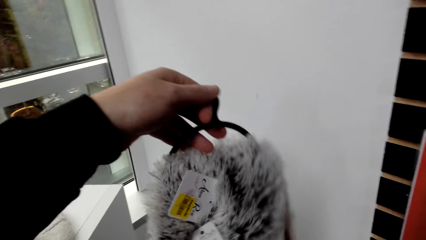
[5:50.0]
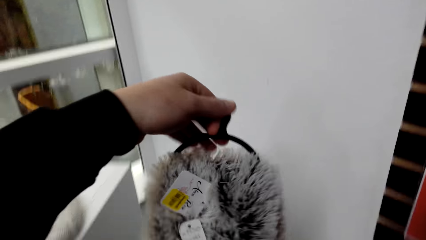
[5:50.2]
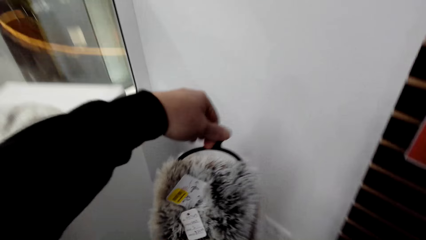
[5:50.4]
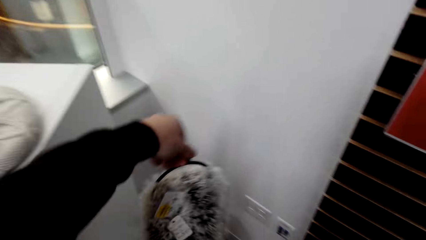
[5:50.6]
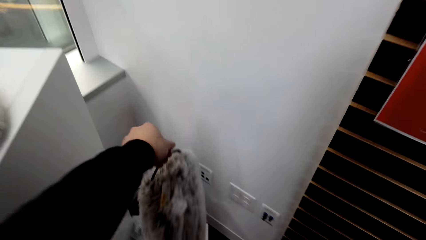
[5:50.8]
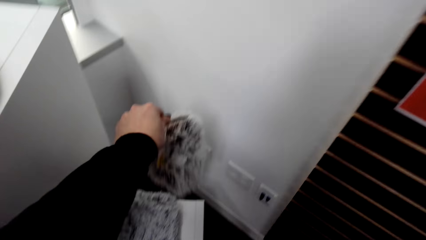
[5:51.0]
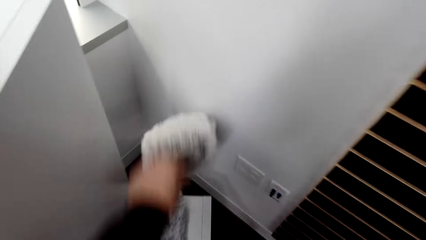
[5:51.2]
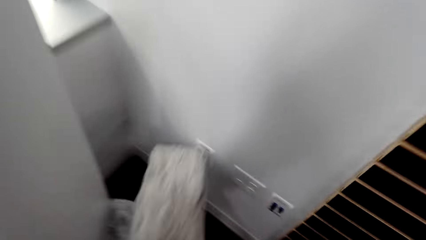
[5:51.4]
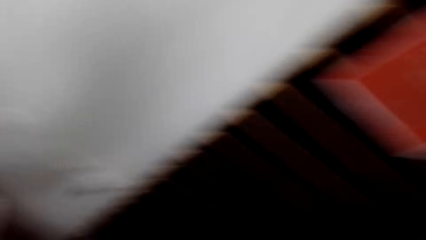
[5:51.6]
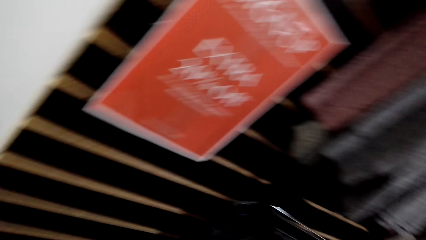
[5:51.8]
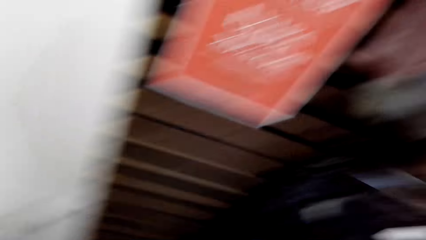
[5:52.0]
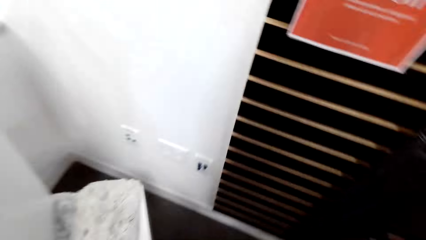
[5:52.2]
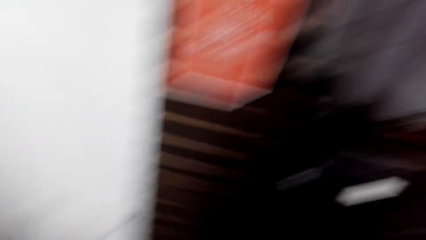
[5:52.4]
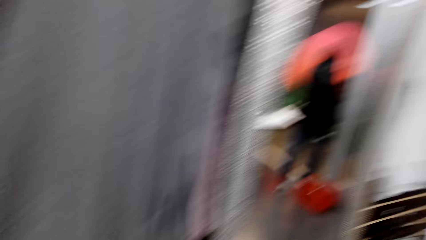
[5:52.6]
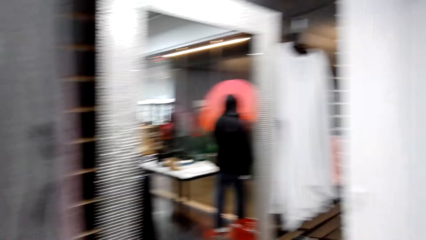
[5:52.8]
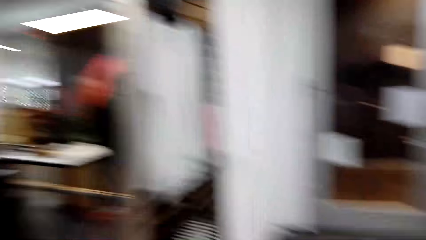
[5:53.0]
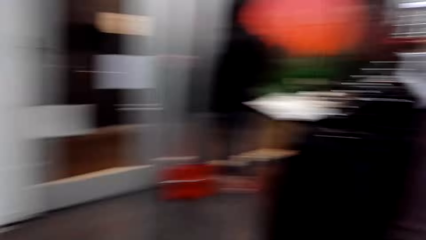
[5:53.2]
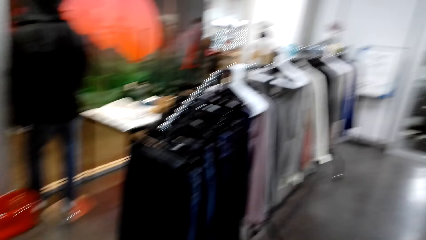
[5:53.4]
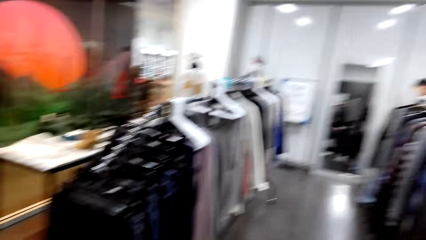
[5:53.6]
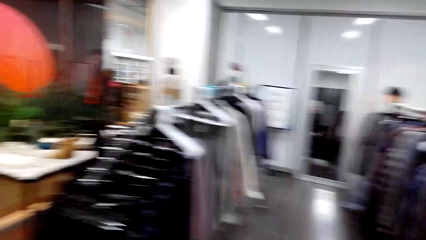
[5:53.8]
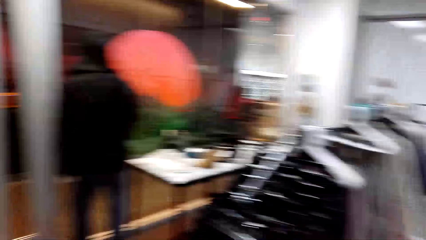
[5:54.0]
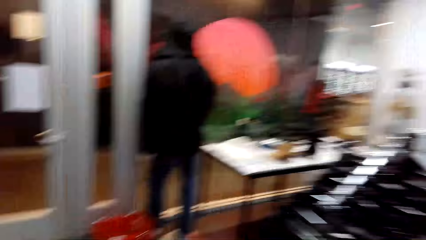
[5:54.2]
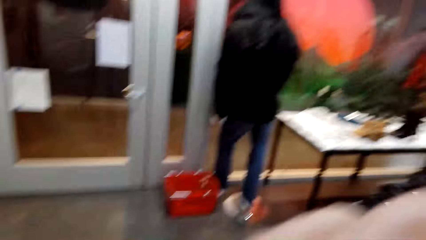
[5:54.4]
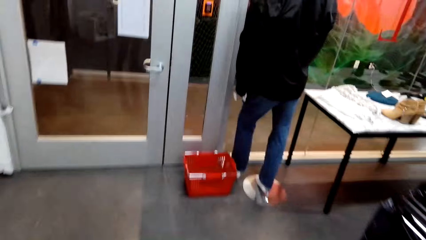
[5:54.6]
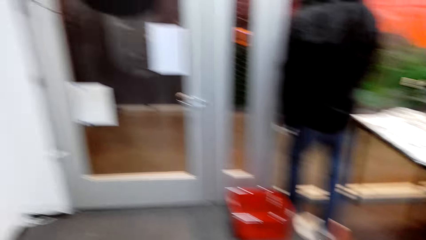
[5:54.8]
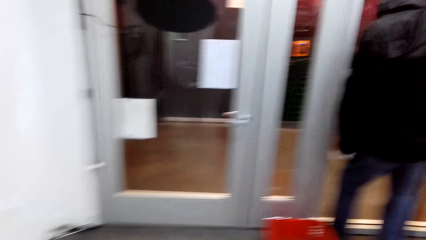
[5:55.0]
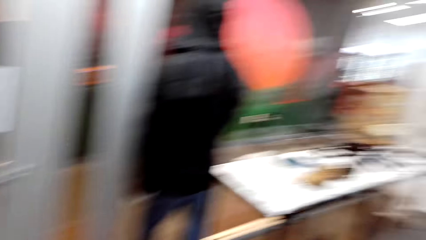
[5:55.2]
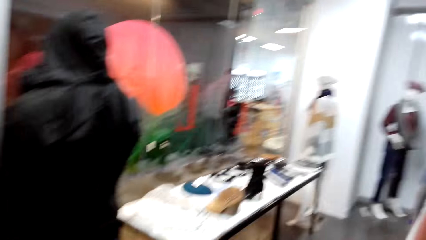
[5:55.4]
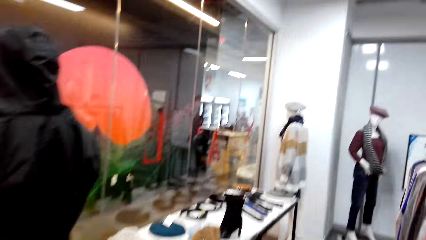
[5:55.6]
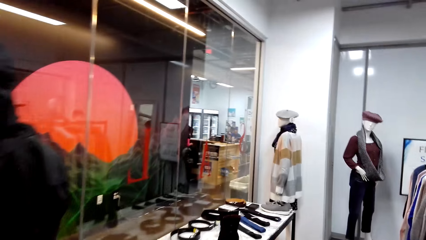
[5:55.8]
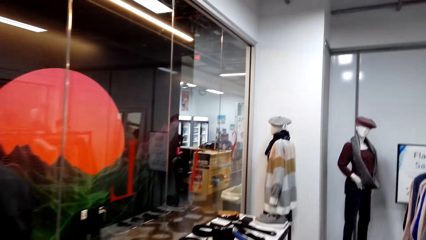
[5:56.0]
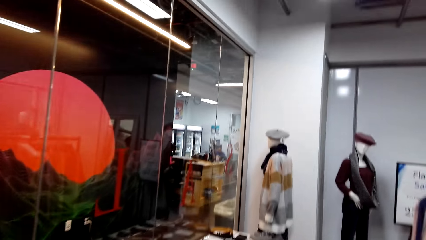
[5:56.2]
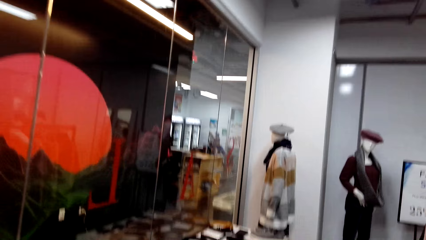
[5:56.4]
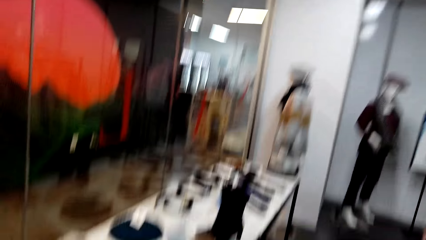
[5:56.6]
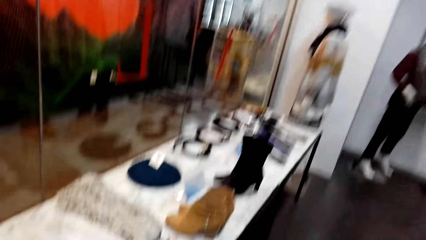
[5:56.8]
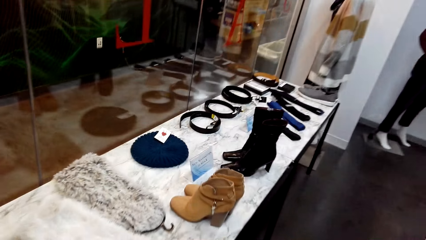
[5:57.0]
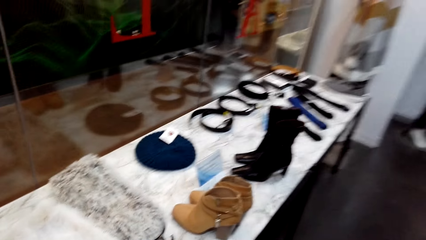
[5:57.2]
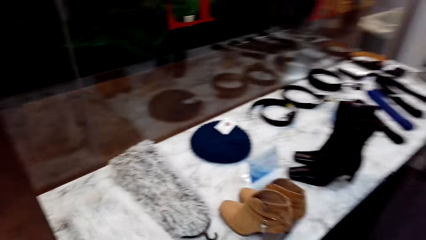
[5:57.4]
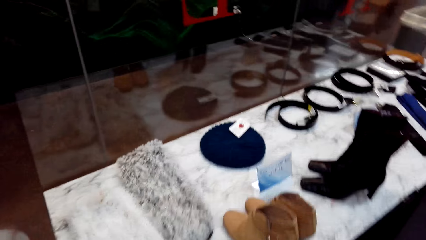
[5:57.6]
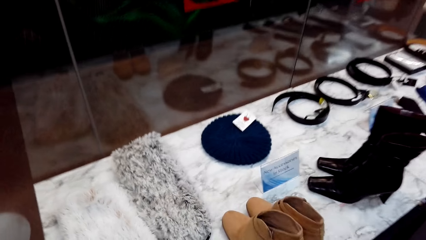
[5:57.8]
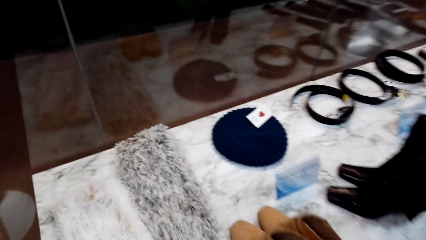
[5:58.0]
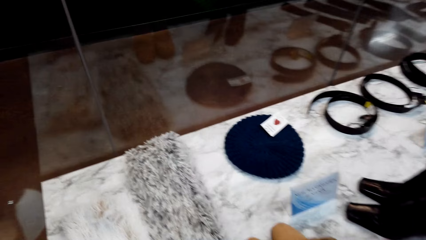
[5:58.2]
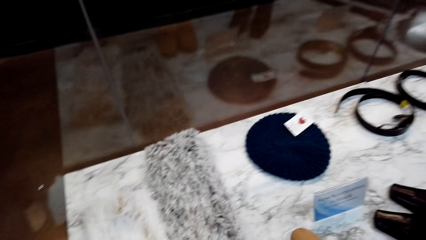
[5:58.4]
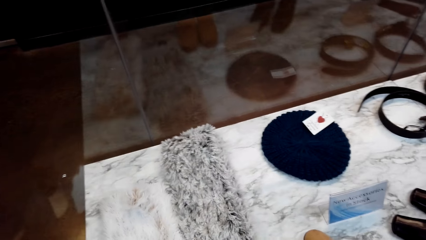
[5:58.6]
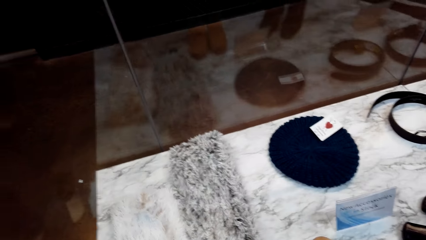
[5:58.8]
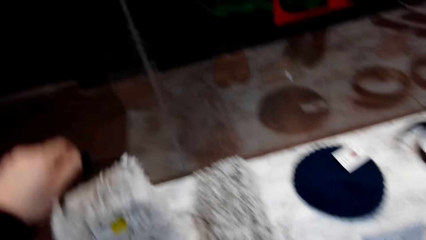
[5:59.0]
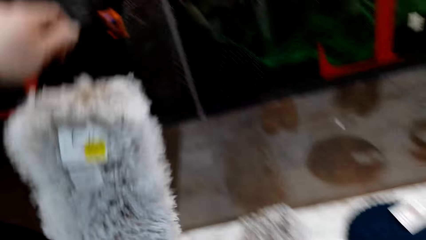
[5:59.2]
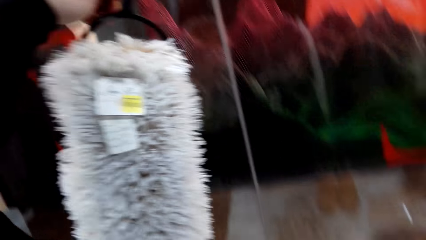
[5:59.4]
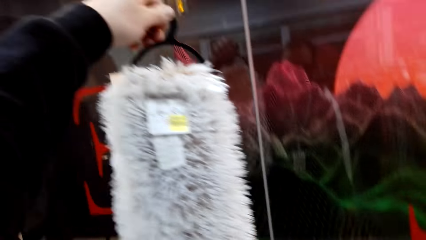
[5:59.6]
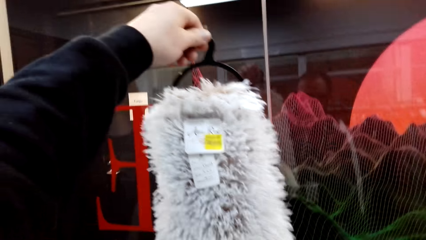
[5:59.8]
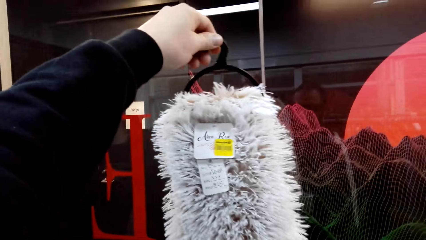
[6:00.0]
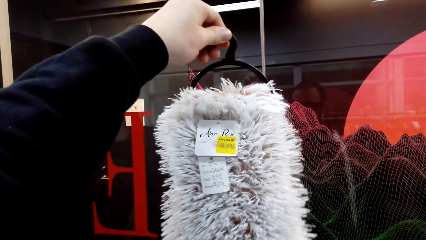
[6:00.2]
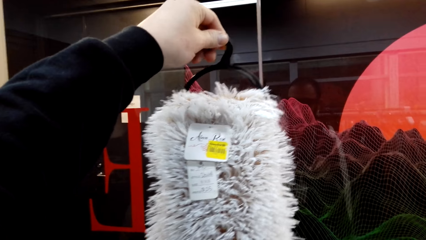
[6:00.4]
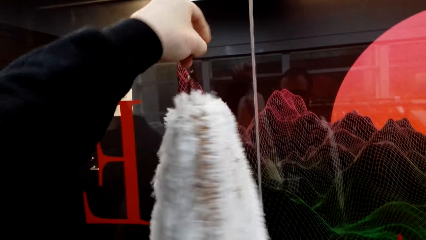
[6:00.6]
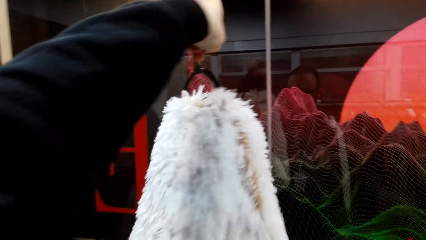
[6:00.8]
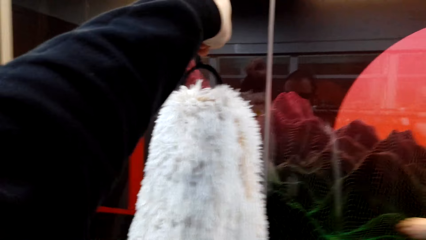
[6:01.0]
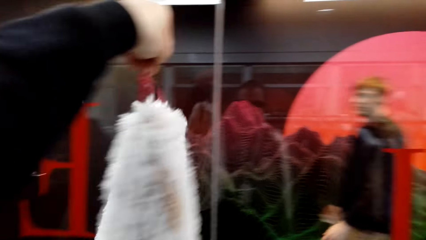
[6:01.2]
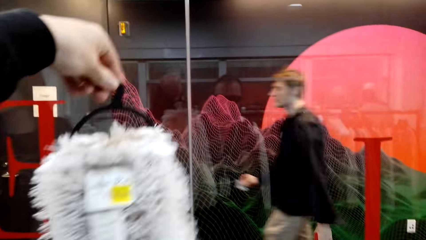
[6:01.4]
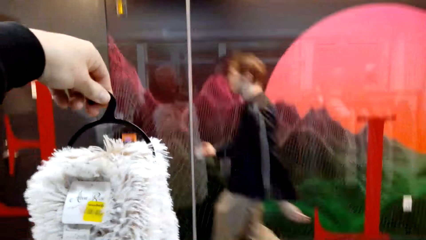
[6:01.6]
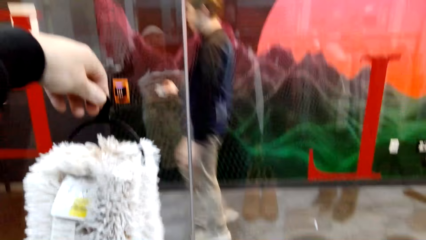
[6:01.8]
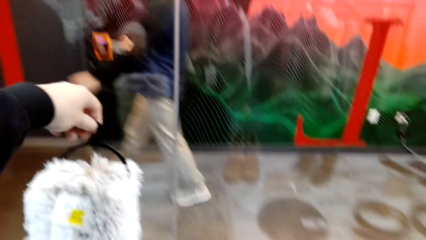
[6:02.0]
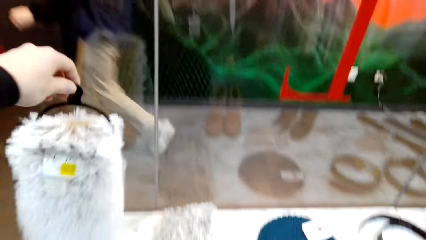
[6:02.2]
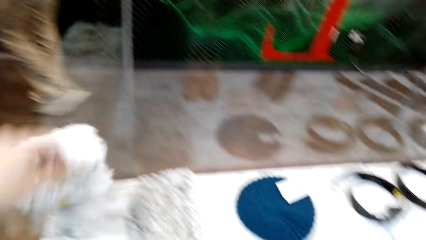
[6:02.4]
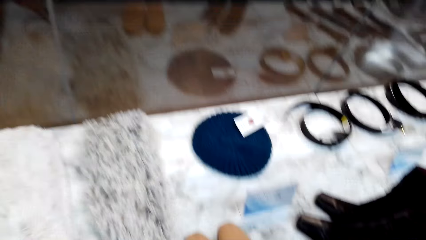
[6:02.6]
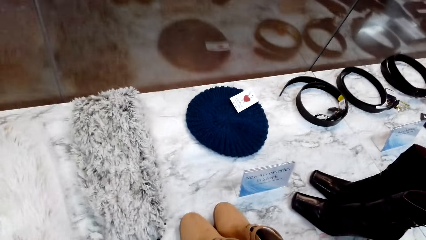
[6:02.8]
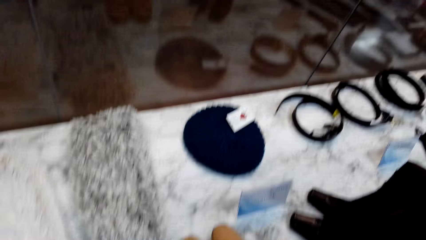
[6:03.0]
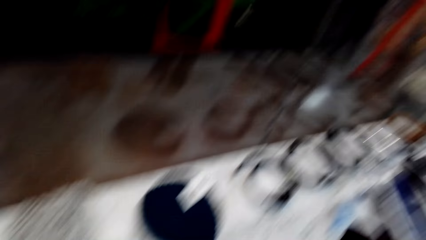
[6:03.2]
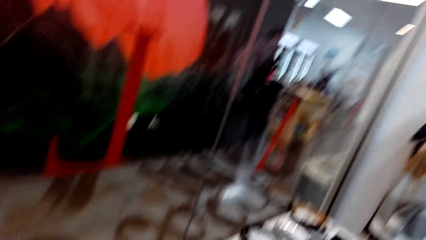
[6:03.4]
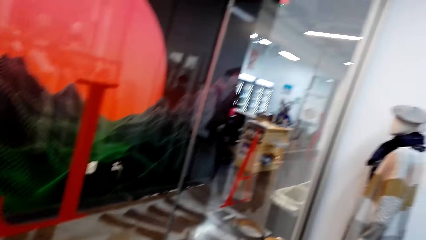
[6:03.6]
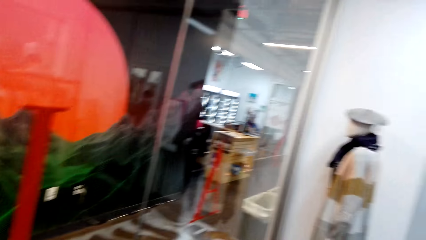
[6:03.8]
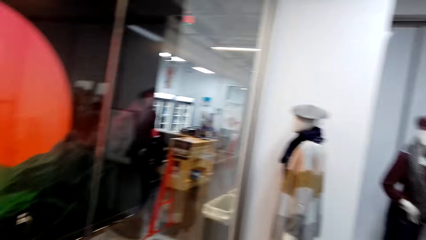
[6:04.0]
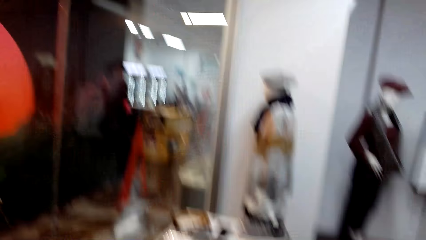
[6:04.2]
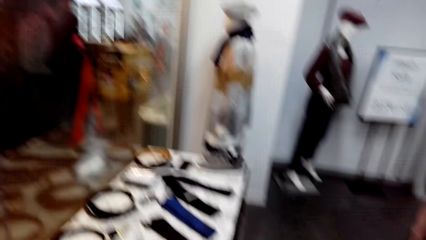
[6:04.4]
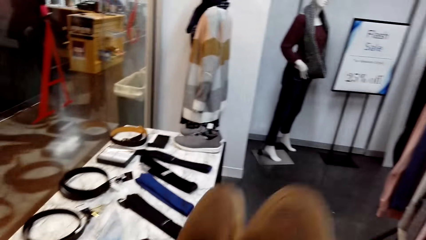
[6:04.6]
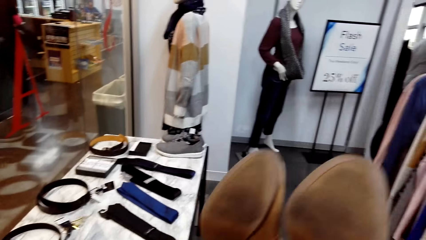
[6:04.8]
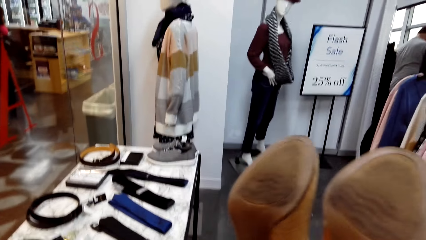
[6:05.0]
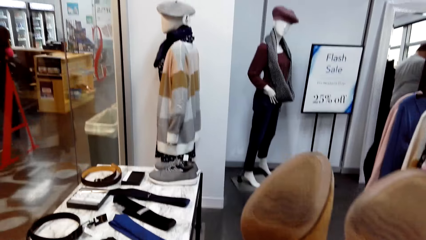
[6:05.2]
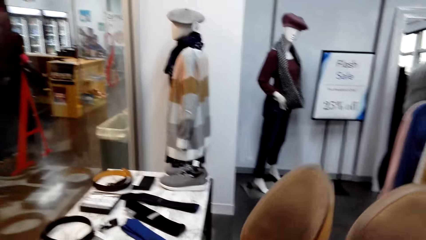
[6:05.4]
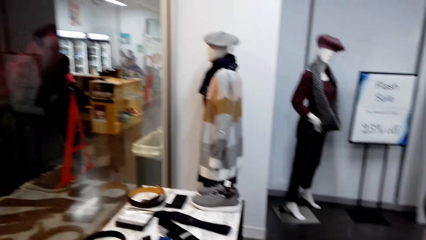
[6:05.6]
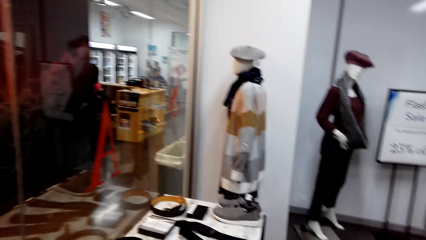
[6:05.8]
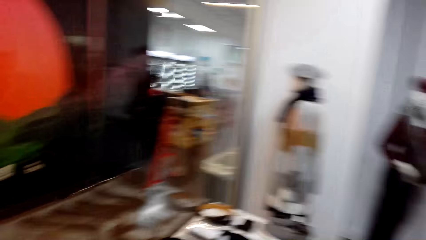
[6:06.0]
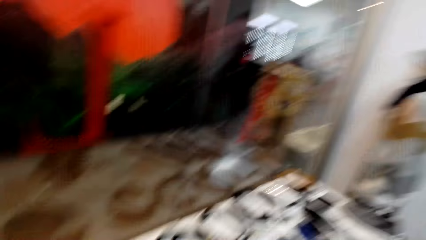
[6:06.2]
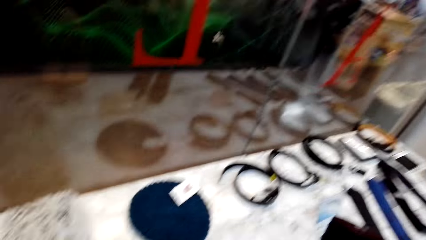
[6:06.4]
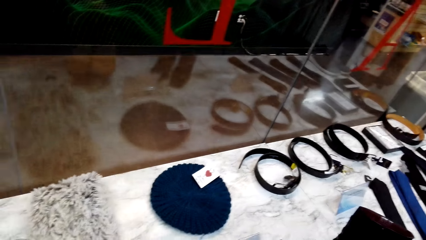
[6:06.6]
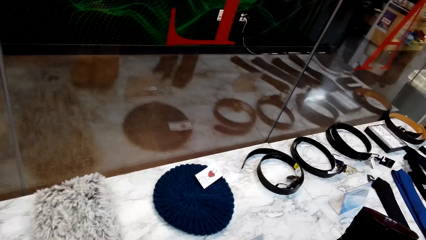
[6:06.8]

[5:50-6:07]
The camera wearer drops the scarf back to the stand. They walk to a display table in the room. They lift the scarf on the table. They stare at the scarf round. They turn something. They drop the scarf back to the table. They lift boots on the table. They drop the boots back.
